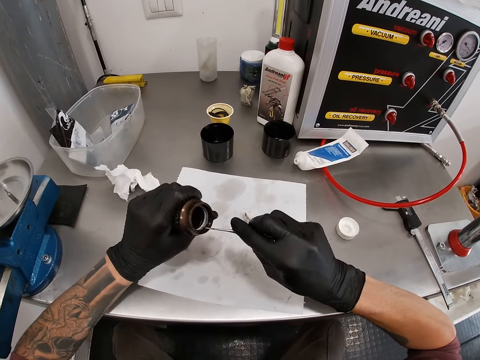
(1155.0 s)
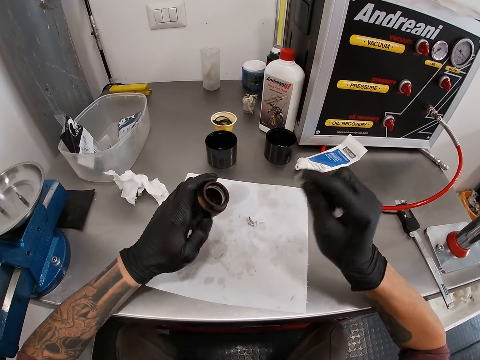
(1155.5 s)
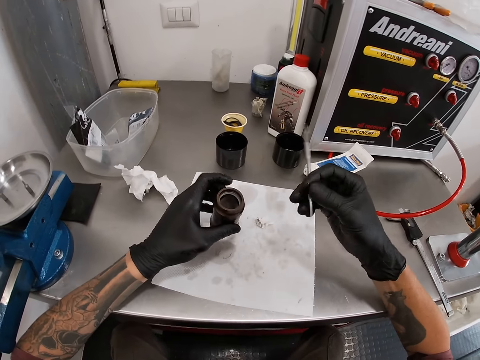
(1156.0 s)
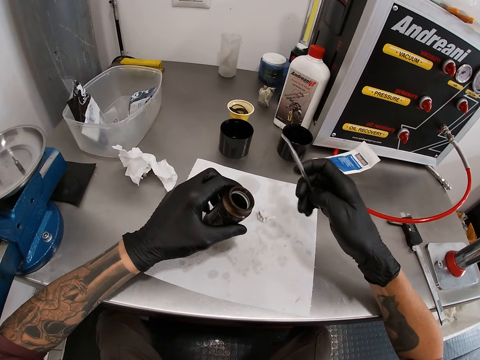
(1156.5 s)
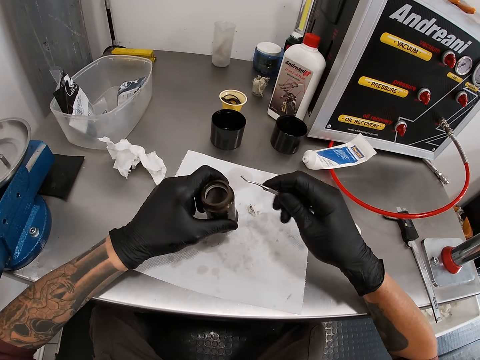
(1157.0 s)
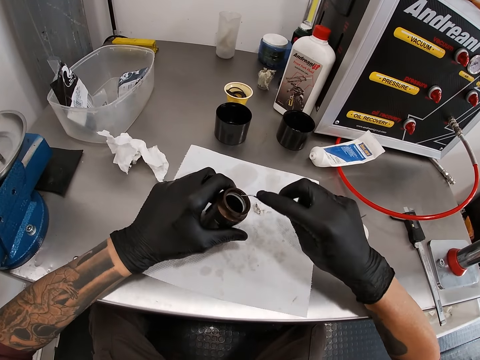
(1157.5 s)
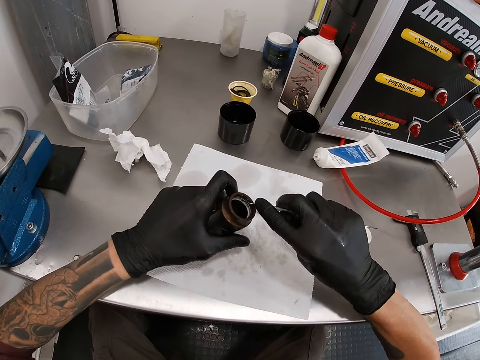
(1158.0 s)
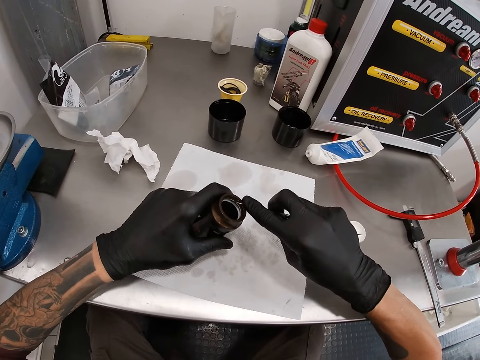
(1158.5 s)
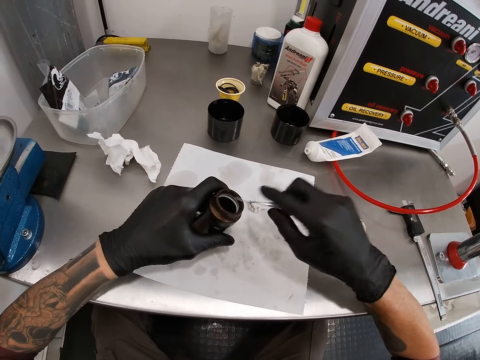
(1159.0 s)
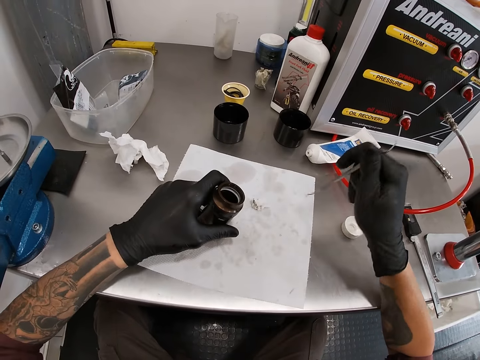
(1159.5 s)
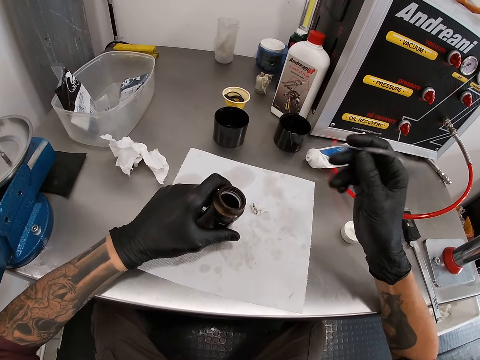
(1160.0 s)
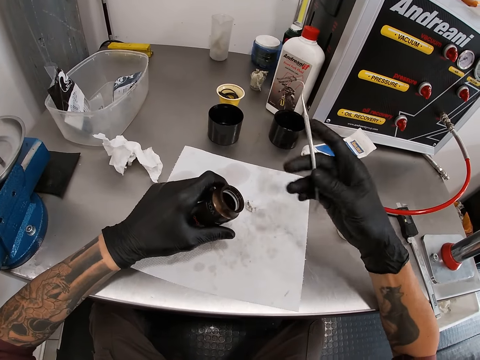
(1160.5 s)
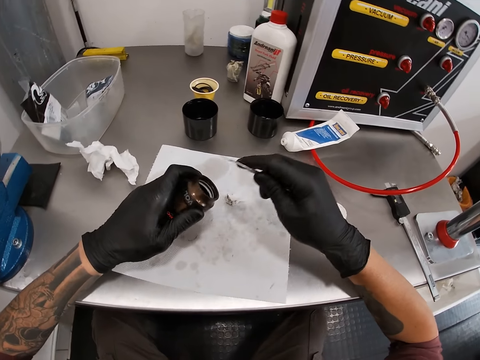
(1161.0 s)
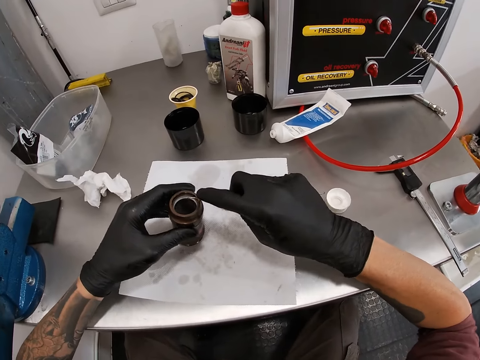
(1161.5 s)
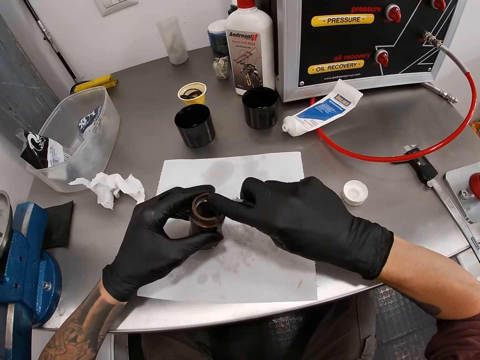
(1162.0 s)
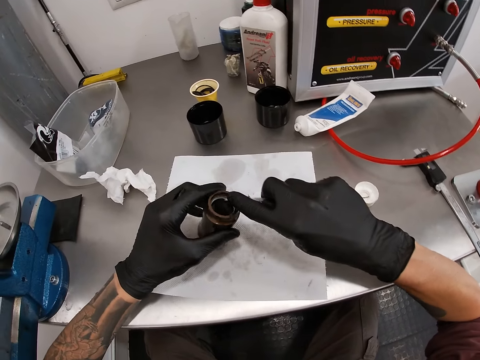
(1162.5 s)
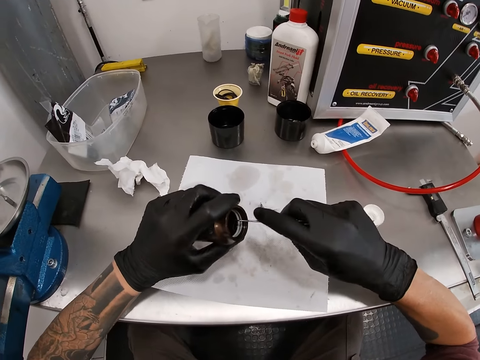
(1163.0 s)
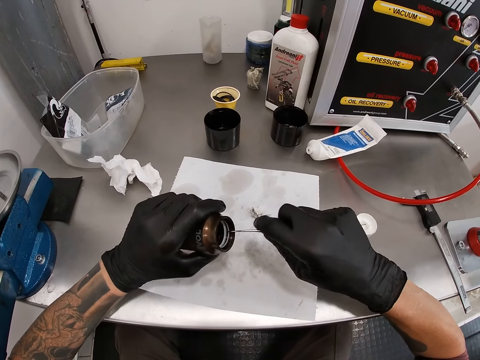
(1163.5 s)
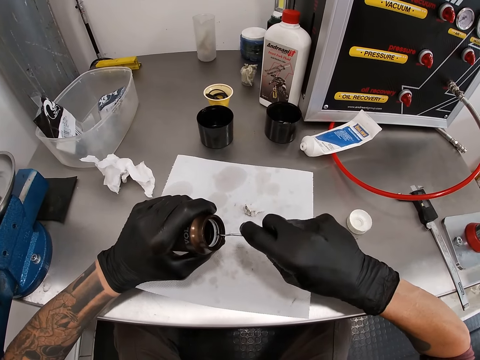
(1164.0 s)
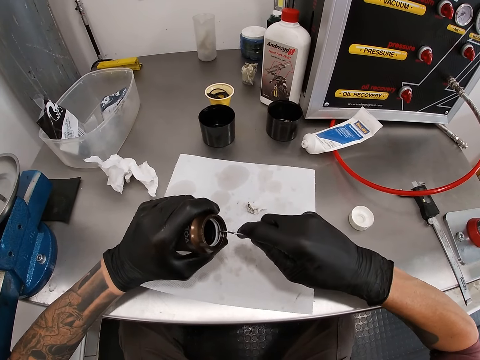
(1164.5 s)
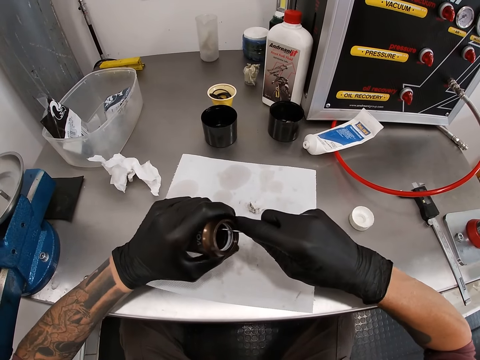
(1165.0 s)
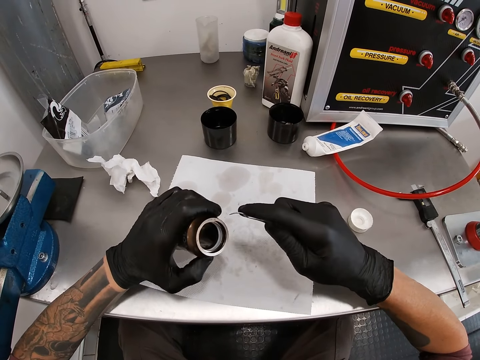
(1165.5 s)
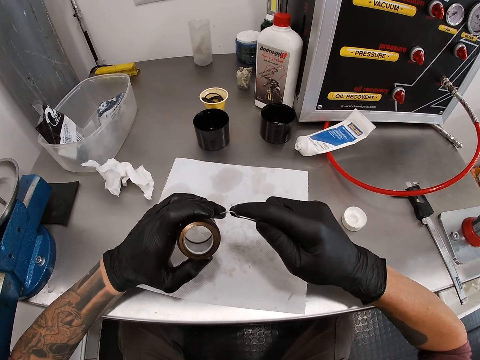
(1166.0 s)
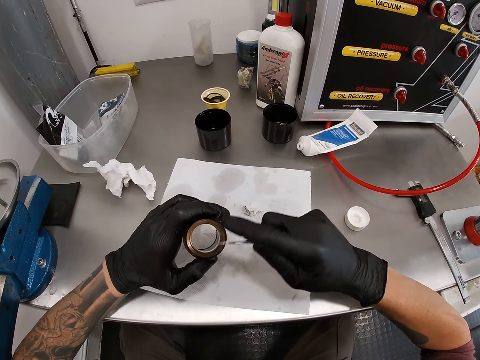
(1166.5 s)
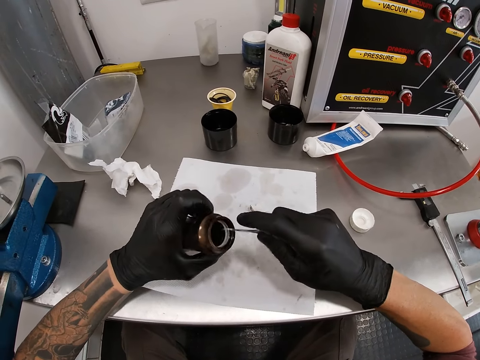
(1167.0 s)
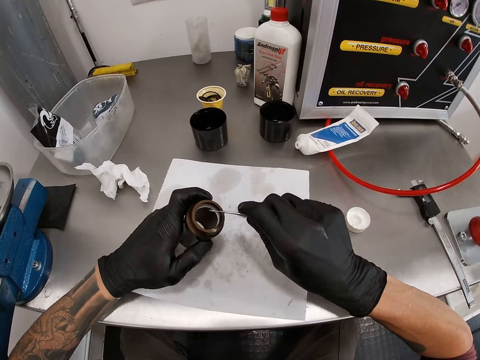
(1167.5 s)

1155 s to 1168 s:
The camera wearer adjusts the scaler or spring hook with his right hand. He hooks a rubber ring in the metal tube. He adjusts the spring hook. He adjusts the metal tube. He touches the air can with the scaler in his right hand. He scrapes in the metal tube. He adjusts the metal tube.

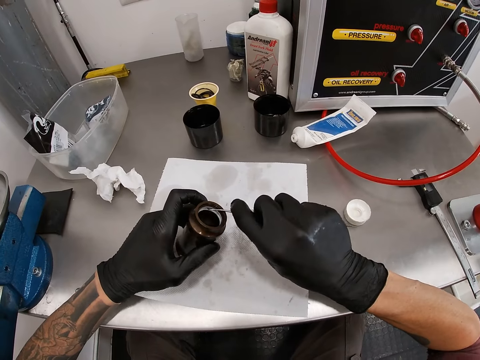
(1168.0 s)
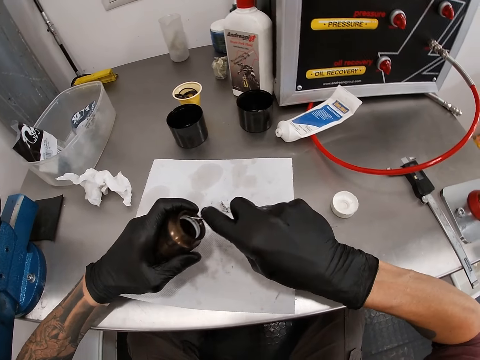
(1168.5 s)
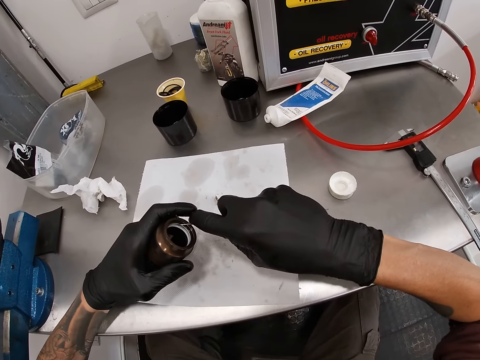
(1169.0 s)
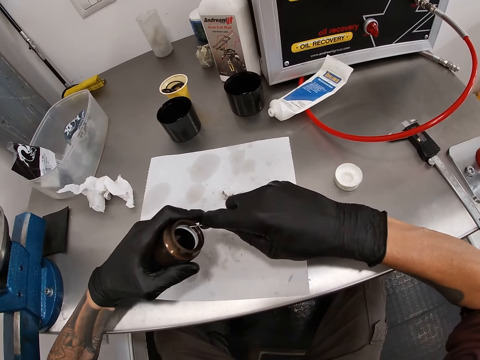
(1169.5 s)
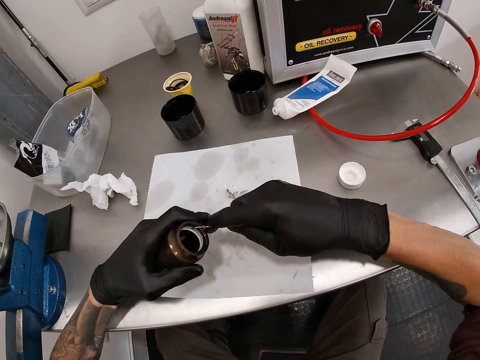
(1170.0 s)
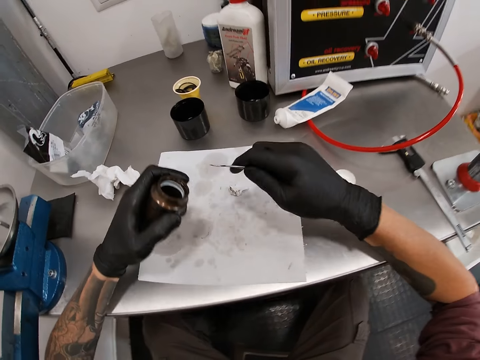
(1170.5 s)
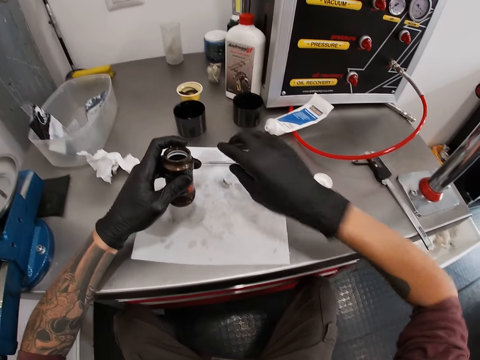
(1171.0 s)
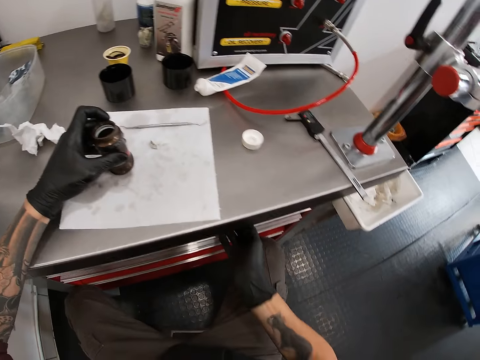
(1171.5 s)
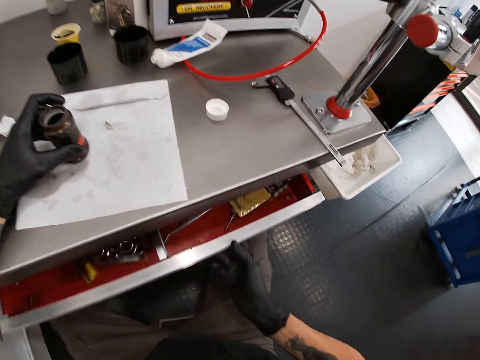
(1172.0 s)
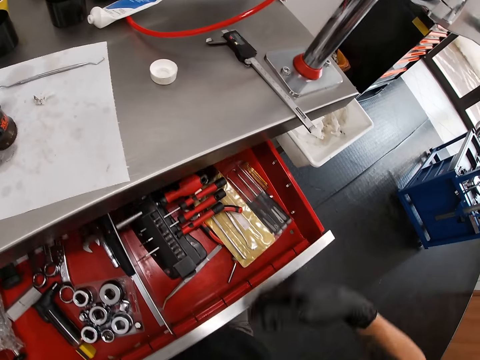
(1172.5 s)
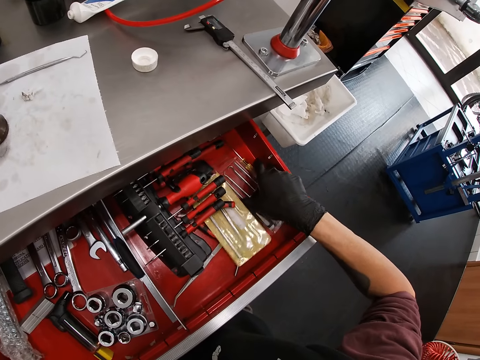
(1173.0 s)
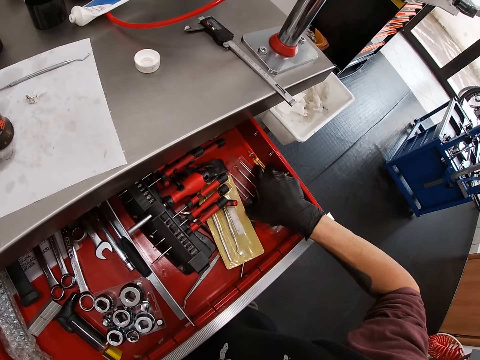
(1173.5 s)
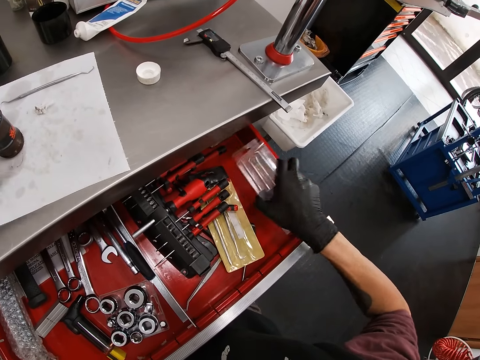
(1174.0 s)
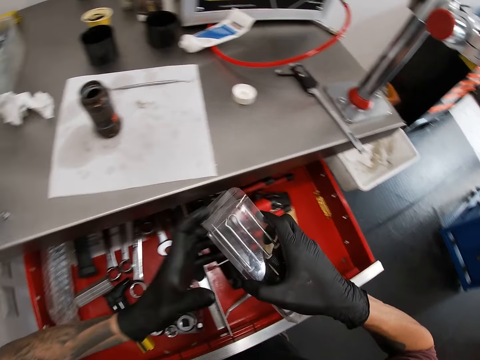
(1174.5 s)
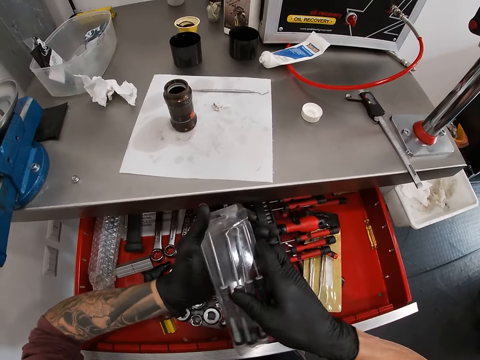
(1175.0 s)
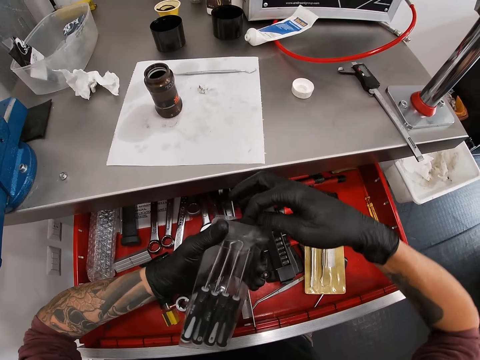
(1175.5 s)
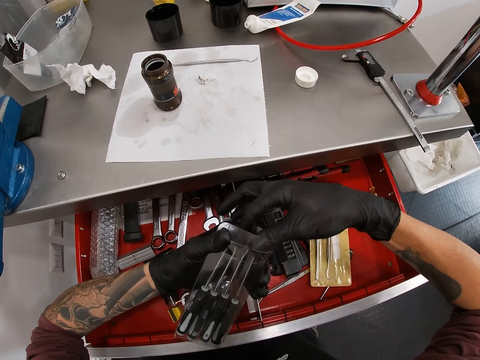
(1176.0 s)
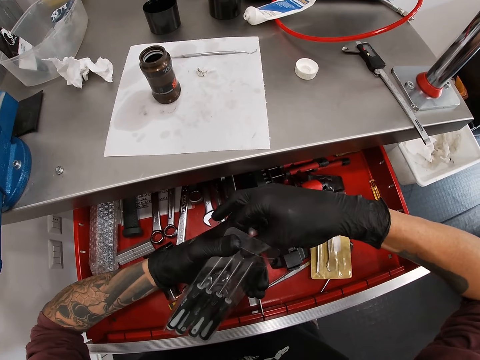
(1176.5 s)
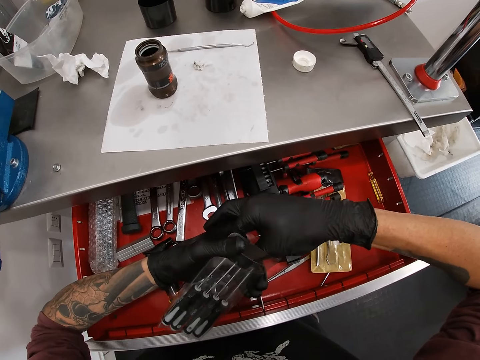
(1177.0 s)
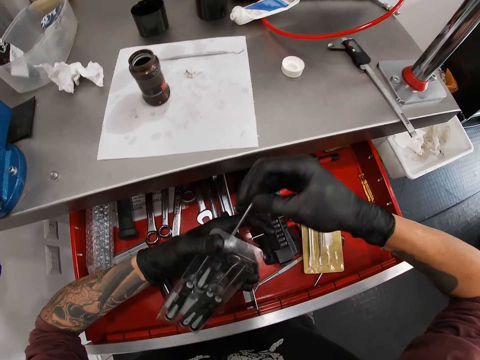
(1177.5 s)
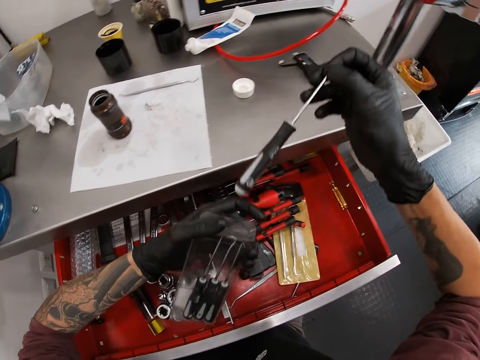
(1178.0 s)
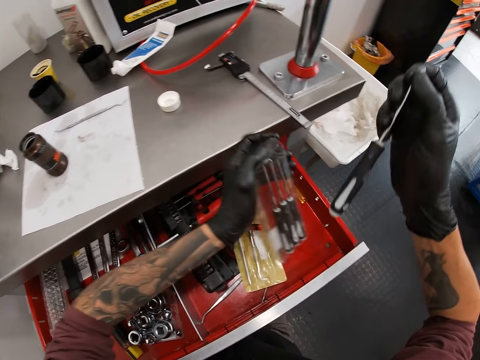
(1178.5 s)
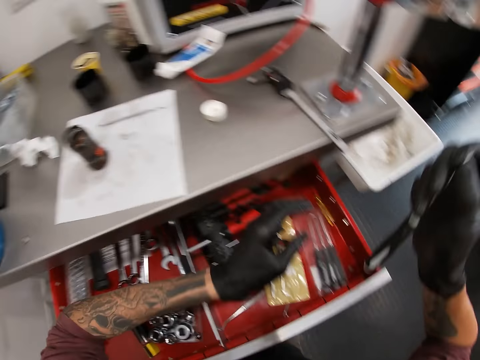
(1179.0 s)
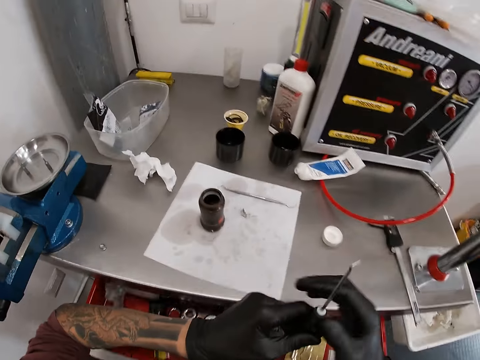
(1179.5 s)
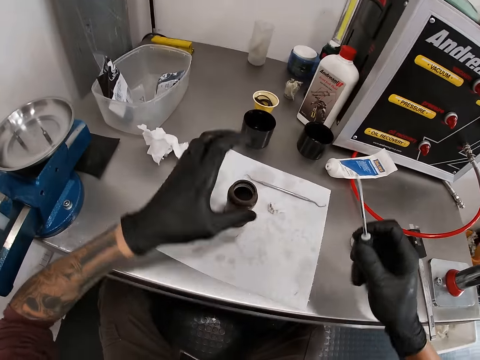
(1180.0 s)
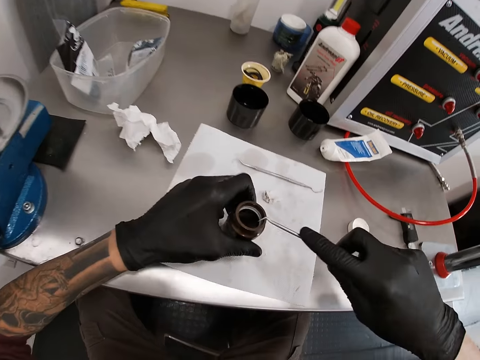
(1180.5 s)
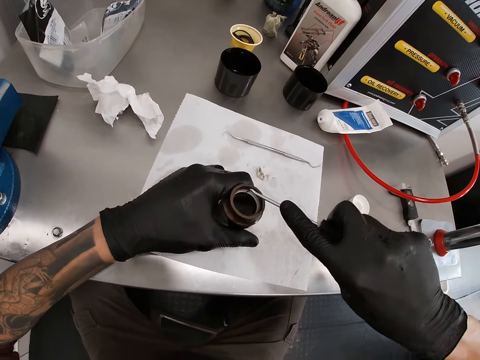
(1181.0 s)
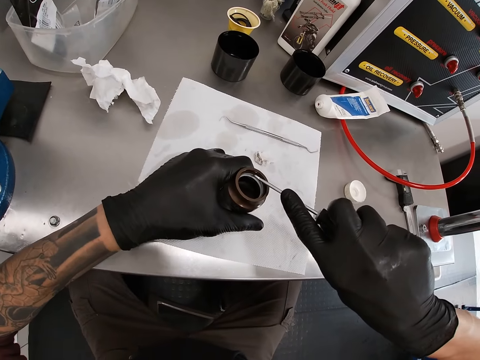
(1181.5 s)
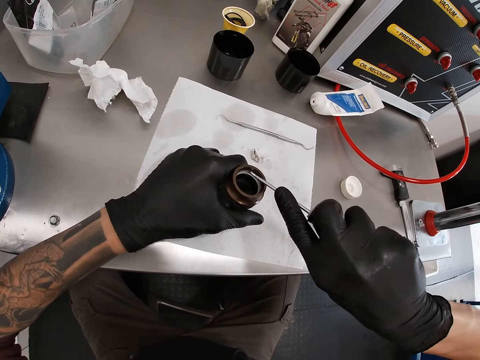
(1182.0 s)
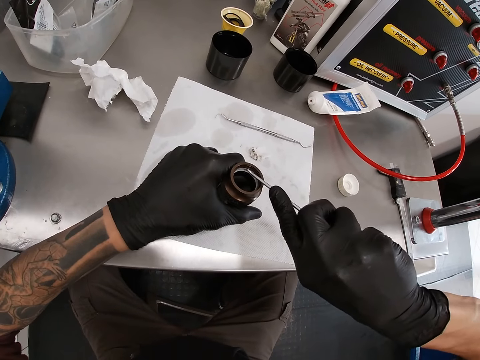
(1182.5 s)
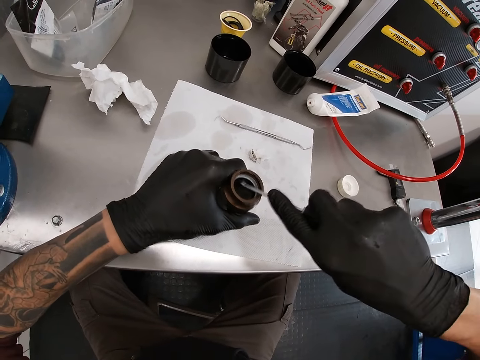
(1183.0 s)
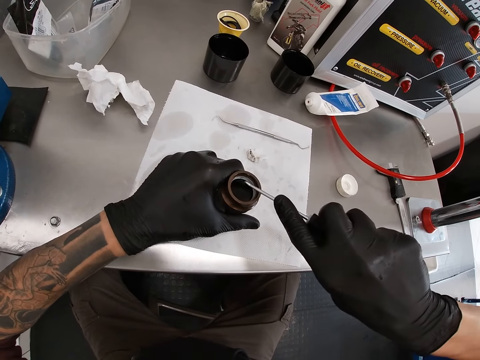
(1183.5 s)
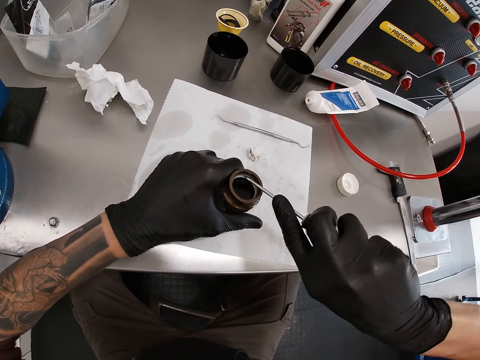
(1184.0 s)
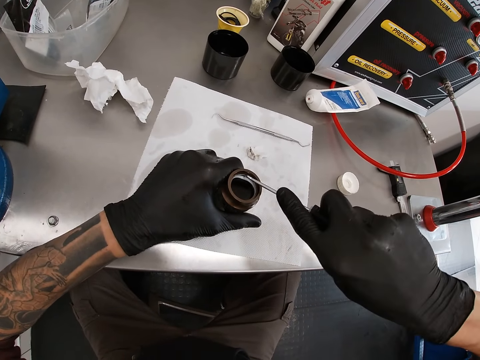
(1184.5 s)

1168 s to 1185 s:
The camera wearer scrapes in the metal tube. He drops the scaler on the paper with his right hand. He opens a drawer with his right hand. He picks up a pack of probes in the drawer with his right hand. He passes the pack of probes in his right hand to his left hand. He picks up a probe or screw driver in the pack of probes with his right hand. He drops the pack of probes in the drawer with his left hand. He touches the dental scaler with his left hand. He closes the drawer with his legs. He adjusts the screw driver in the hands. He moves the air can or metal tube on the paper on the worktable with his left hand. He removes a rubber ring from the metal tube with the screw driver.
